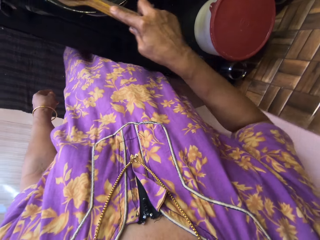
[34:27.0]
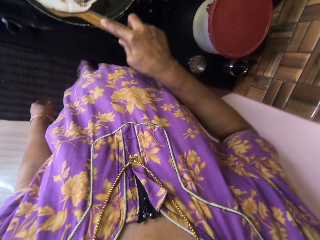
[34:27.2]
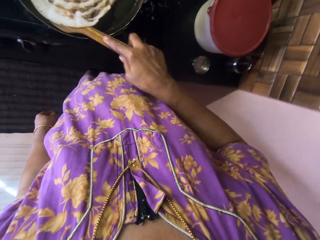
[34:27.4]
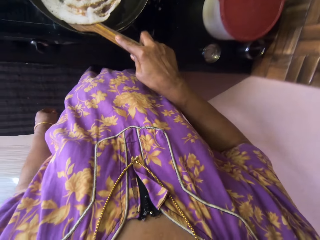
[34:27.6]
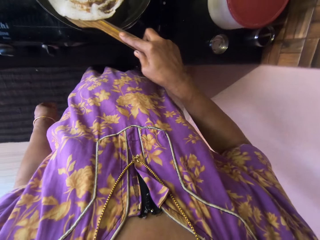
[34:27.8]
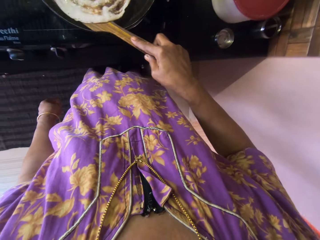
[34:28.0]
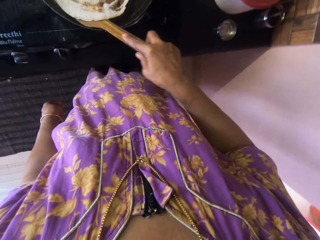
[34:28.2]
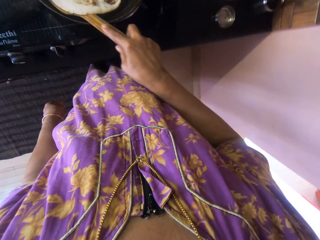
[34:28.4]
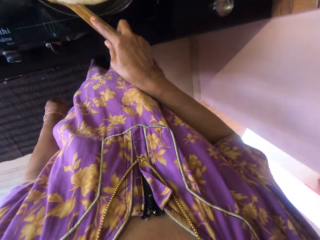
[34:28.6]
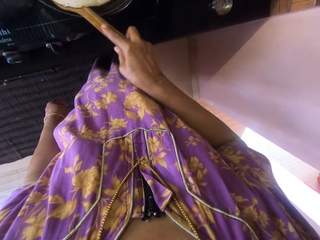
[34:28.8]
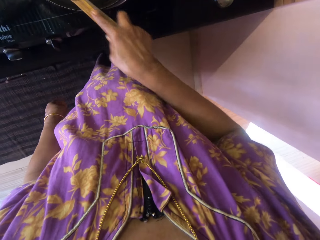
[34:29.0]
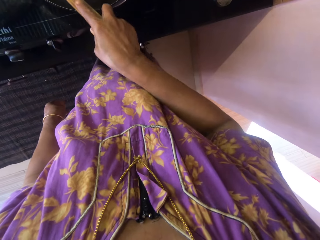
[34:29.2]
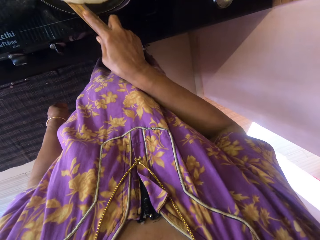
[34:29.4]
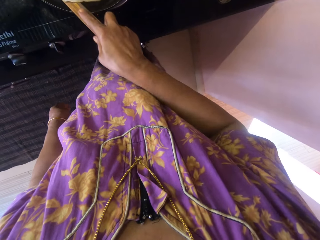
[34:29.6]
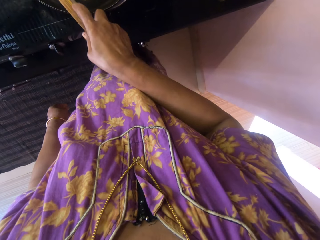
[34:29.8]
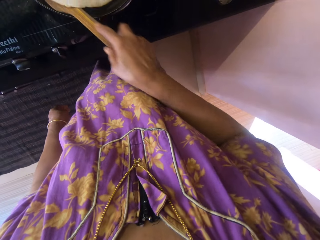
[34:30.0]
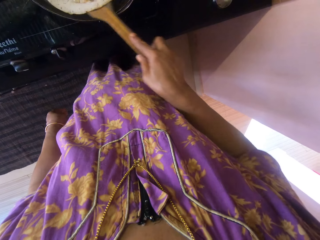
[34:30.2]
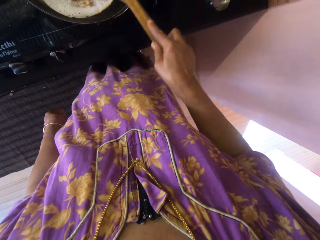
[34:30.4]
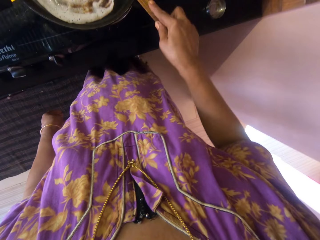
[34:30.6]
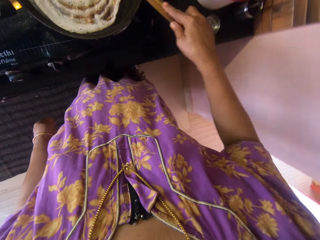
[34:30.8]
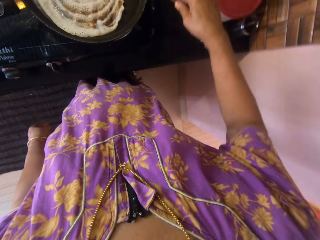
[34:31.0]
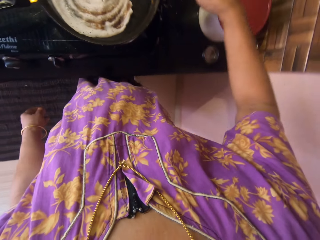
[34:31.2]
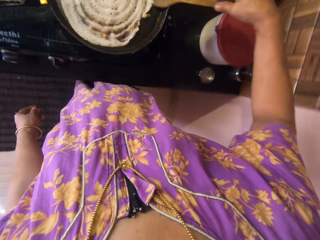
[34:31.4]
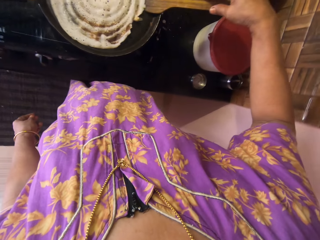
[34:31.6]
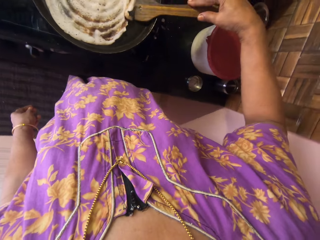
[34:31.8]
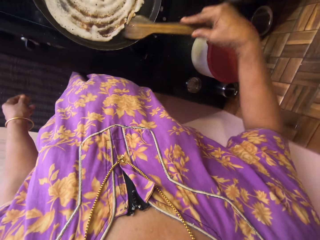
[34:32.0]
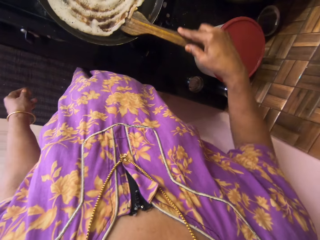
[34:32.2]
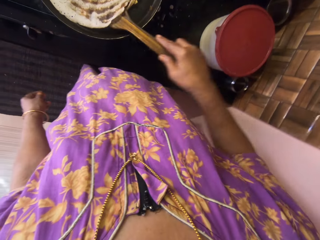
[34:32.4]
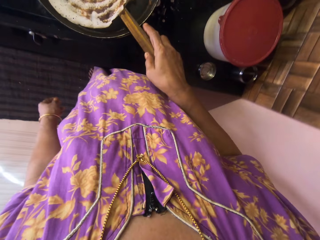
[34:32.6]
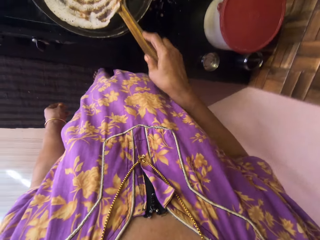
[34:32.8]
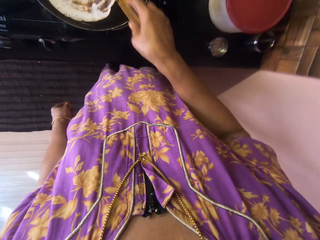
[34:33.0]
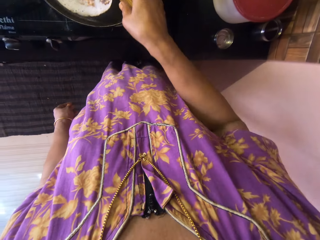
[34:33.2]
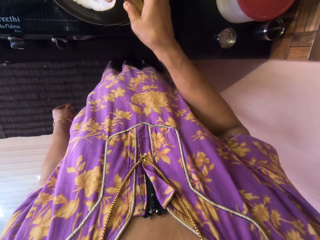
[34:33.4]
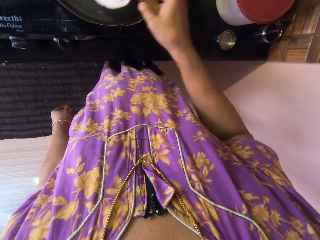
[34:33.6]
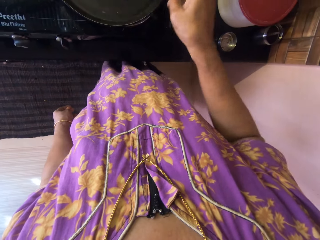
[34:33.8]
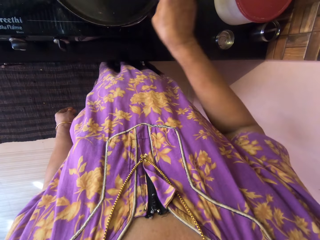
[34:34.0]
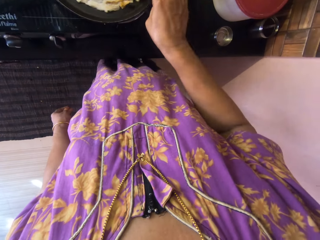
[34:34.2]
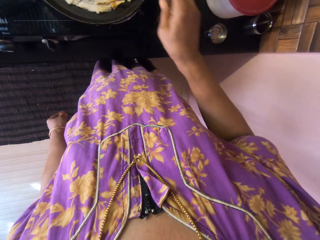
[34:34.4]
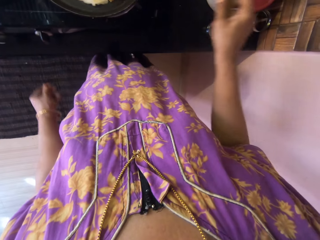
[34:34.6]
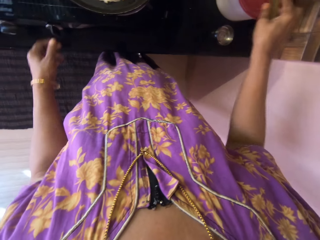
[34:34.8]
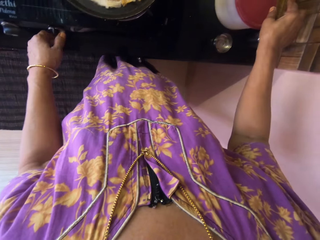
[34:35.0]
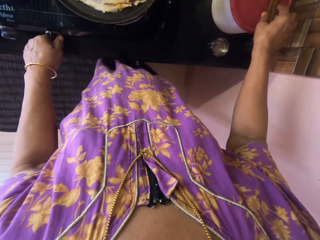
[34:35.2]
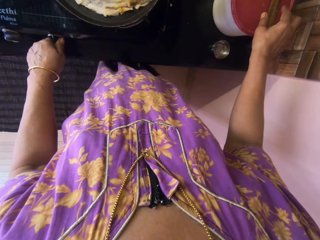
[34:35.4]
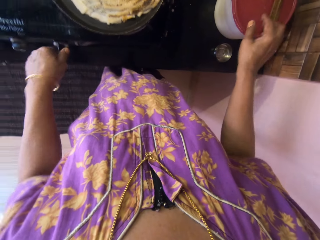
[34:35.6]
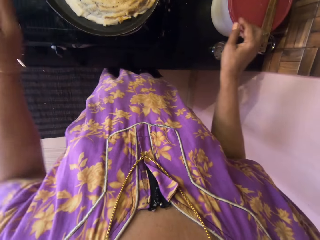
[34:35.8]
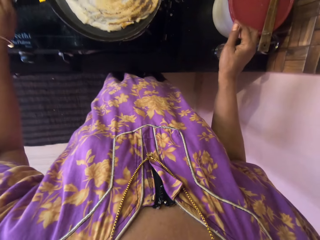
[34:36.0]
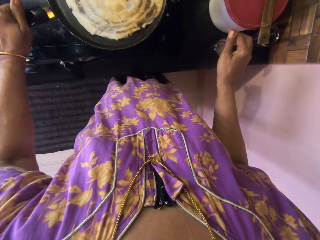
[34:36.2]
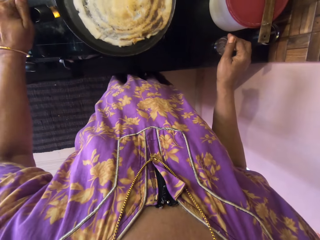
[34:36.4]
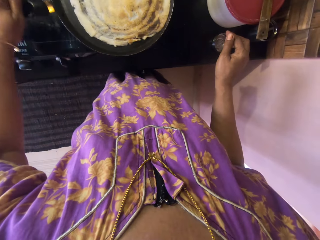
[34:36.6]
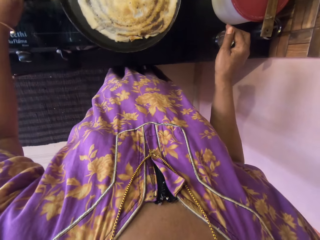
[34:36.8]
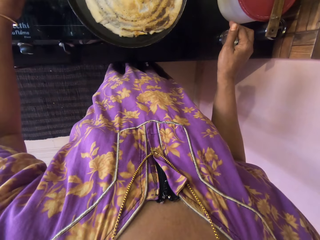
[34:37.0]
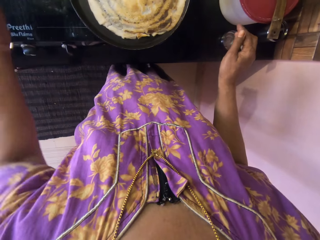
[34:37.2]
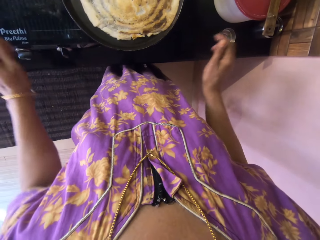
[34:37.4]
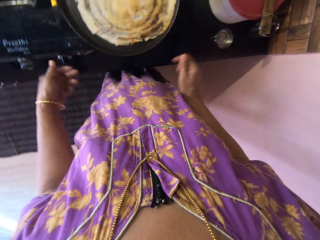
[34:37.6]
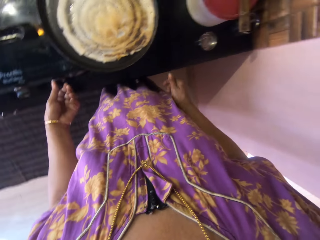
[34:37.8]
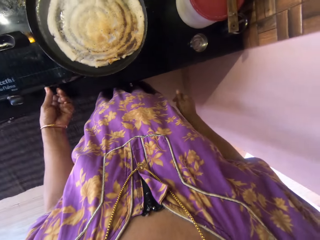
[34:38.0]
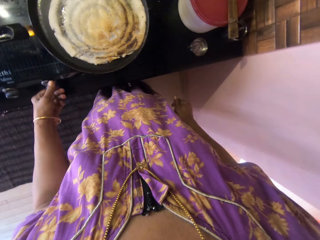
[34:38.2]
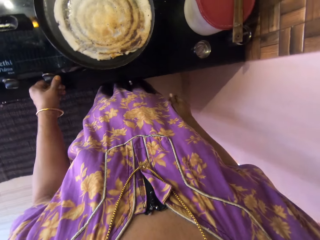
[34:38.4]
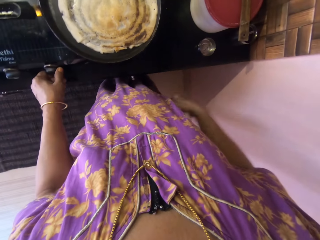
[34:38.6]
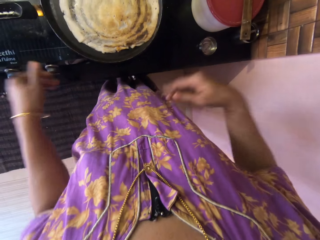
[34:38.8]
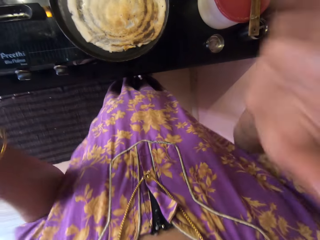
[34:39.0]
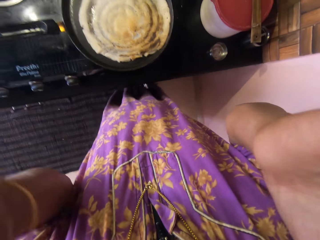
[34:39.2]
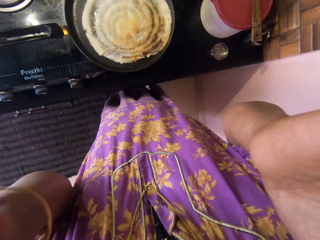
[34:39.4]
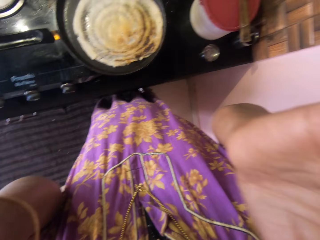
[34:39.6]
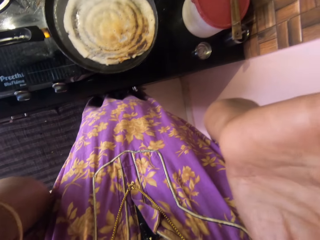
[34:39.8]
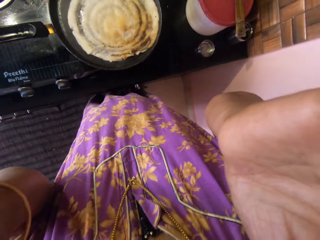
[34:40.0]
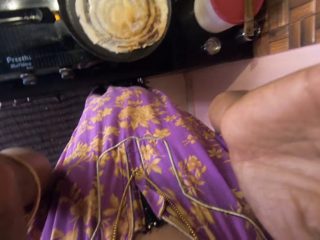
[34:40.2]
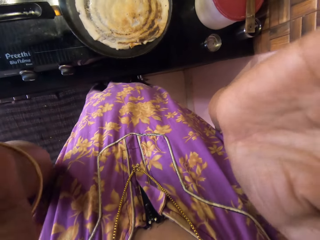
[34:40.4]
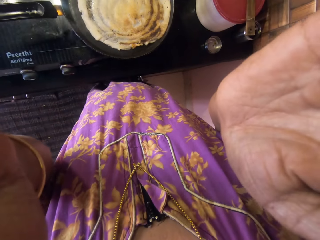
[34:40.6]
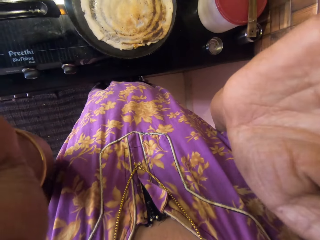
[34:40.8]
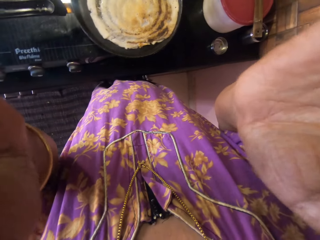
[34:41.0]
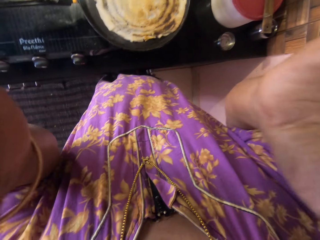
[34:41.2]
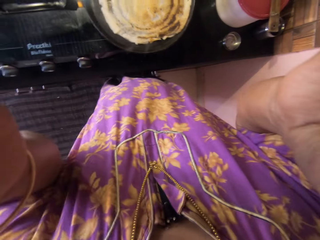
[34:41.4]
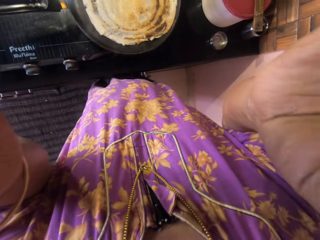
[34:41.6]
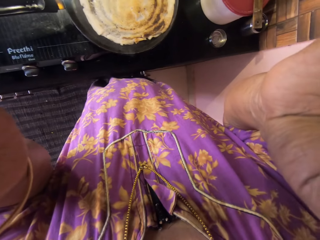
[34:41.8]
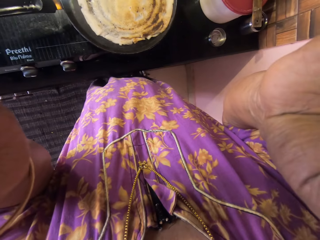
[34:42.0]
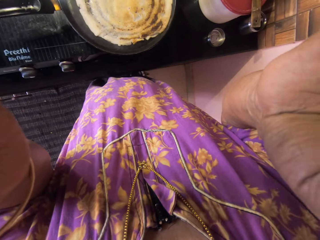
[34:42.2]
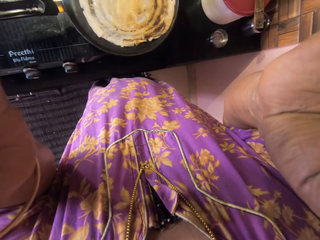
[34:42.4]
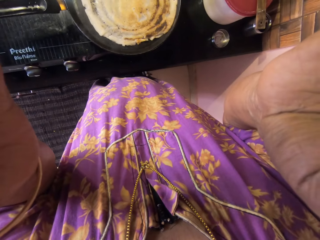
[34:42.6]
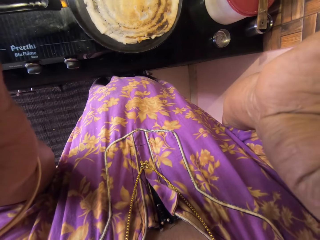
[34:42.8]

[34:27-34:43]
The camera wearer turns over the pancake with the wooden spatula. She touches the knob of the cooker. She reduces the heat of the cooker. She drops the wooden spatula on the bowl of batter on the kitchen counter. She holds the handle of the frying pan with her left hand and moves the pan handle. She removes her left hand from the handle of the frying pan. She turns off the cooker with her left hand. She lifts the hands. She adjusts the camera. She touches the camera with both hands.
